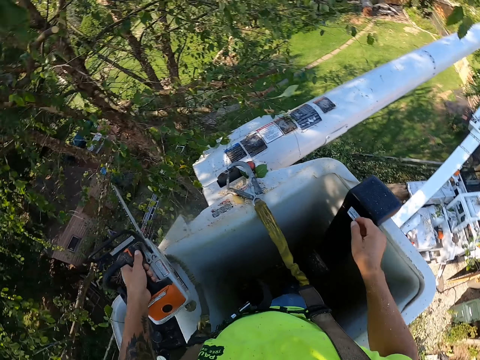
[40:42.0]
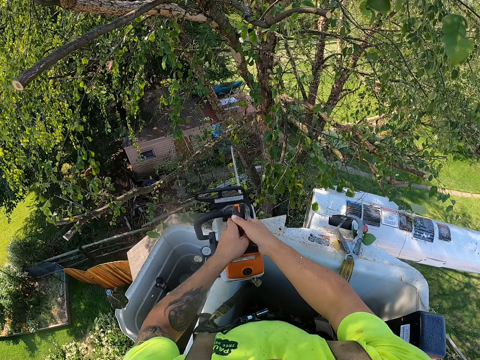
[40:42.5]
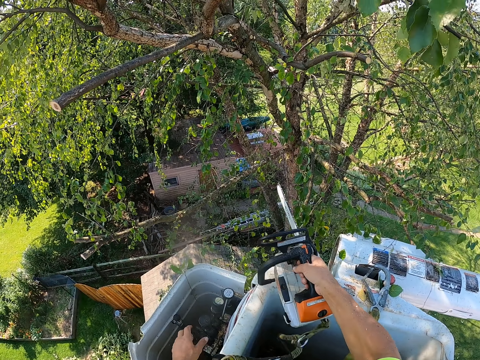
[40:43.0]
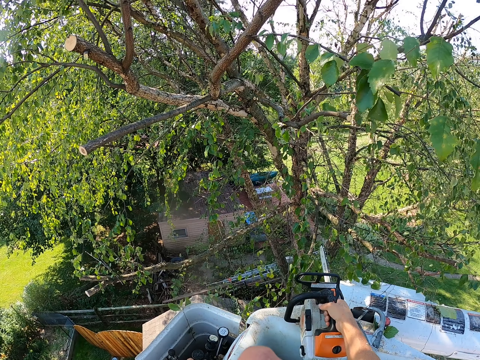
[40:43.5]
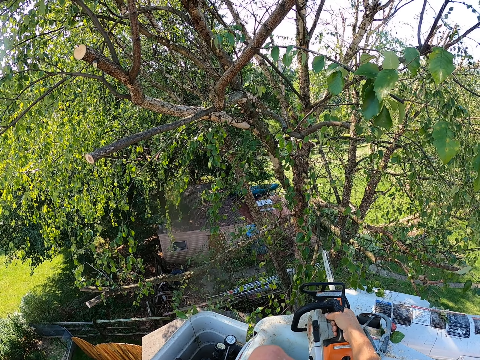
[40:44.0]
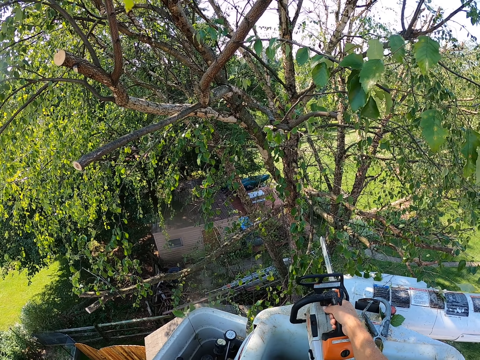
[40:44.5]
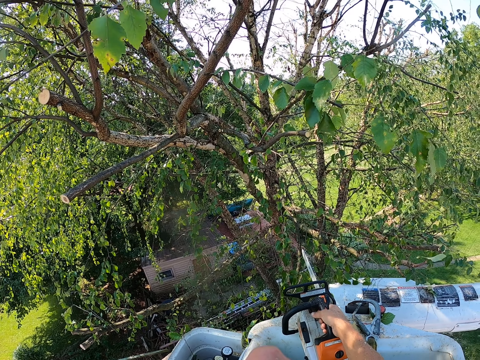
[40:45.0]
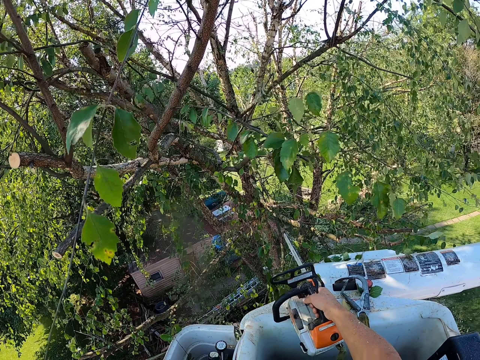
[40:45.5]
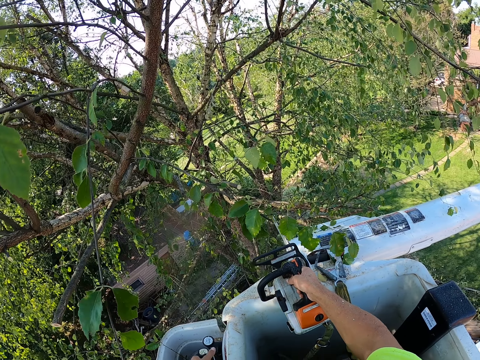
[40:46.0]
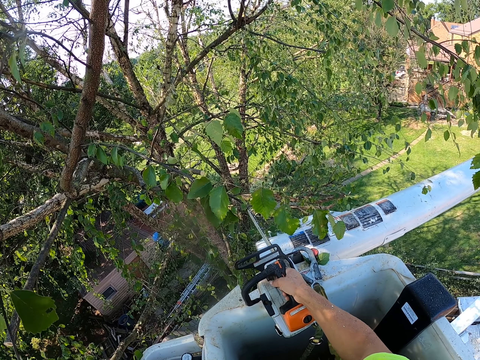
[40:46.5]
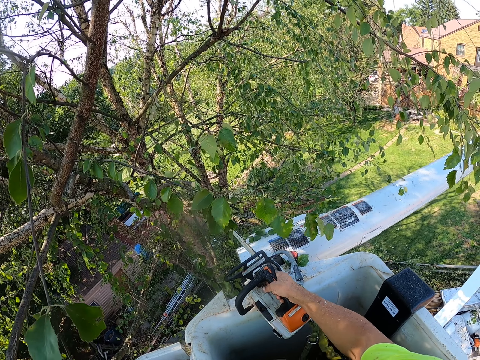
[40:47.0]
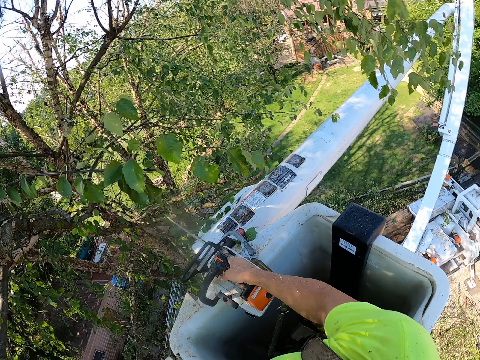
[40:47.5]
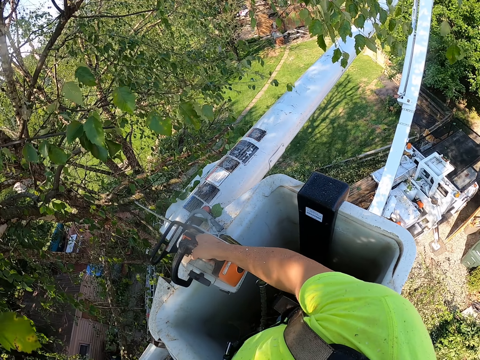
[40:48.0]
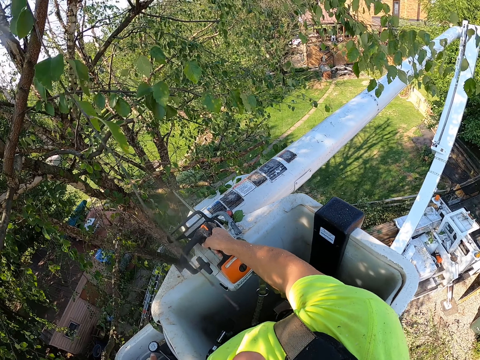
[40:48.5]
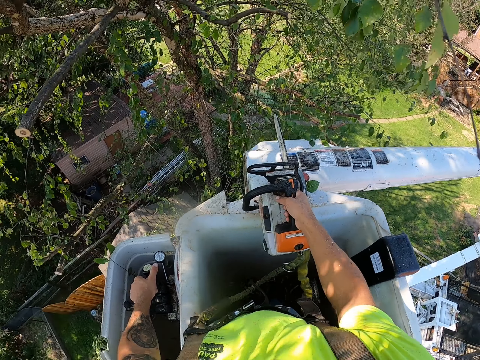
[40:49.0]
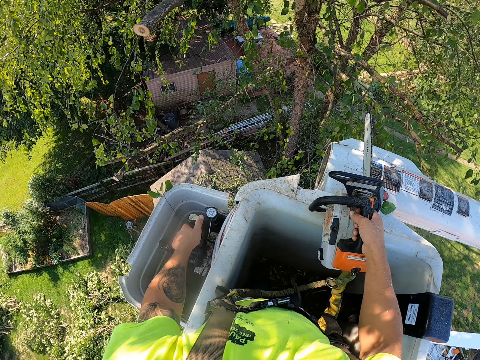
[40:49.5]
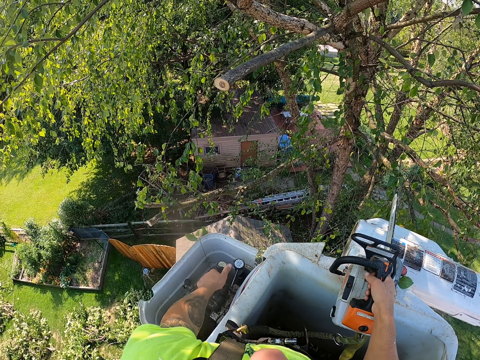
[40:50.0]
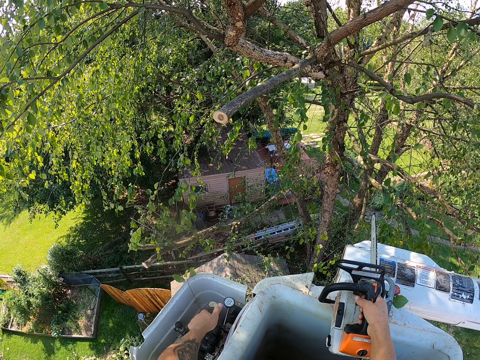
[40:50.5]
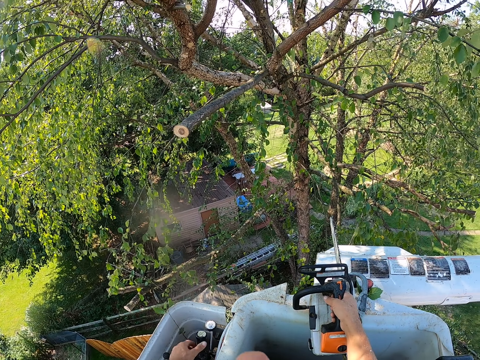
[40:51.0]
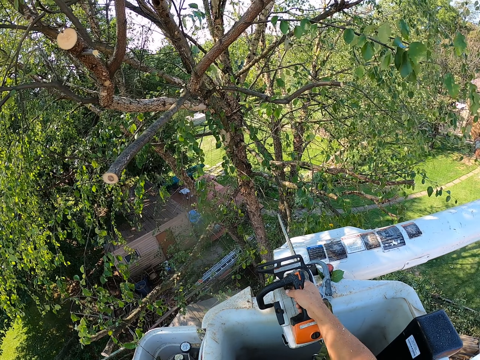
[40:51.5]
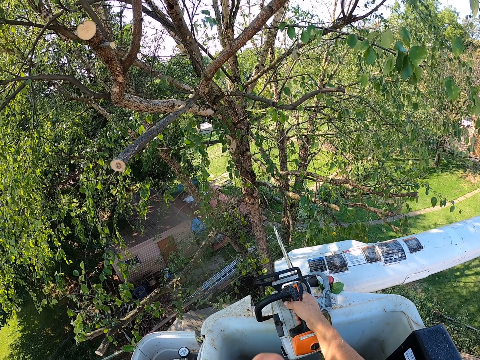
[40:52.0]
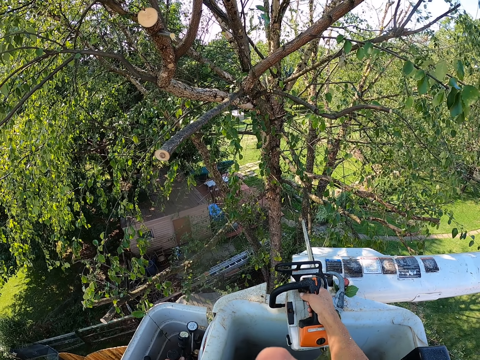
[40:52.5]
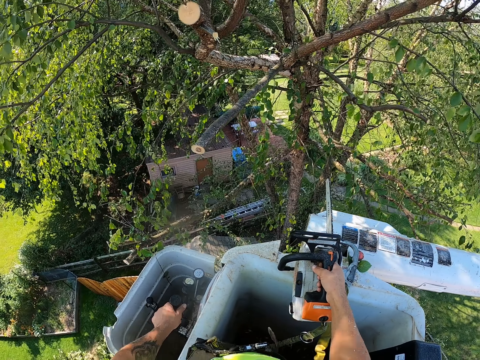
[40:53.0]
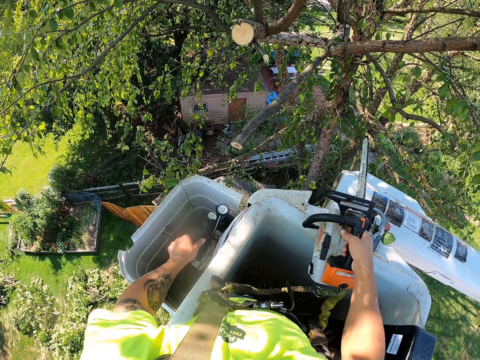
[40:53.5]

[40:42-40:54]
The camera wearer throws the branch on the ground with his right hand. He passes the chainsaw from his left hand to his right hand. He operates the boom lift lever with his left hand.

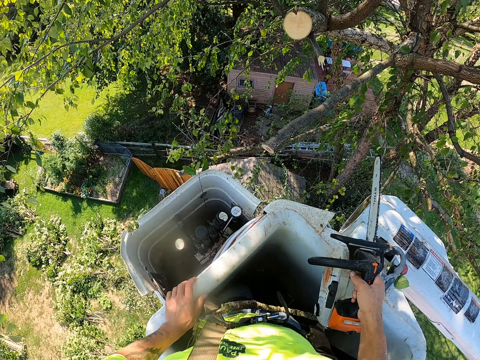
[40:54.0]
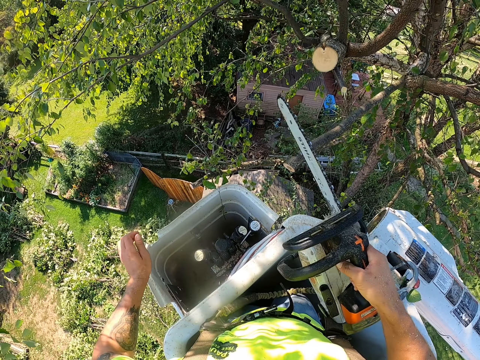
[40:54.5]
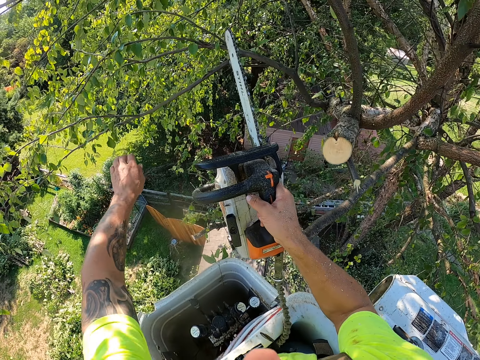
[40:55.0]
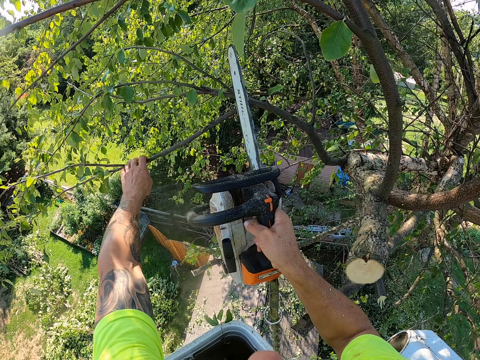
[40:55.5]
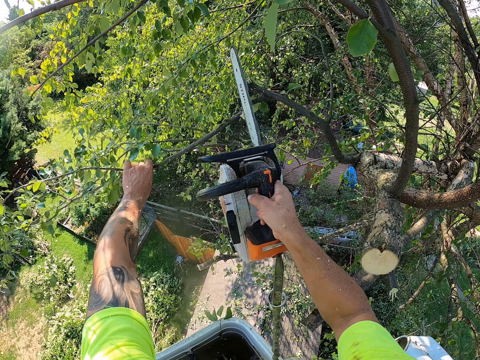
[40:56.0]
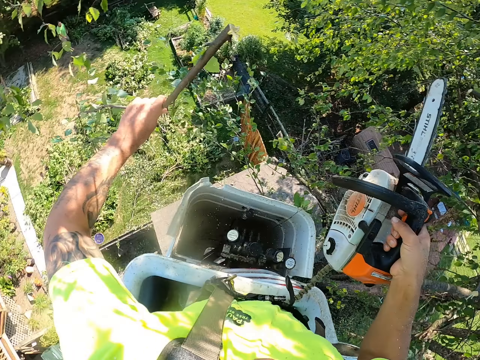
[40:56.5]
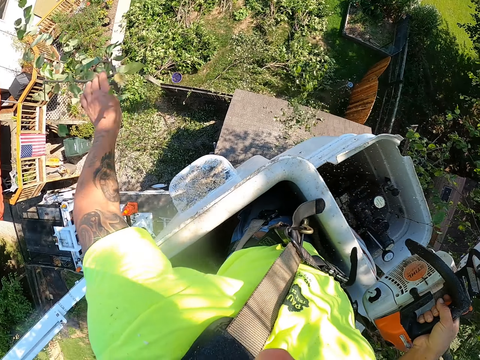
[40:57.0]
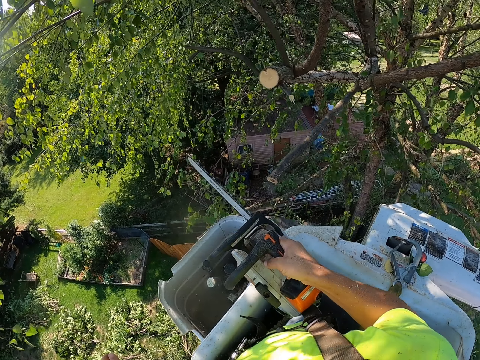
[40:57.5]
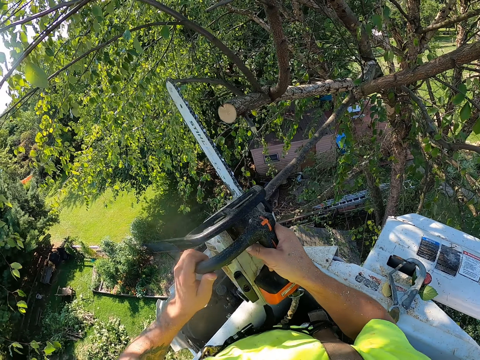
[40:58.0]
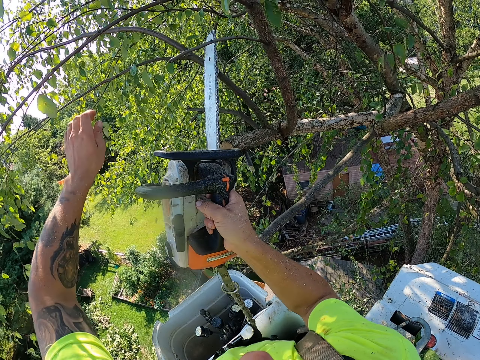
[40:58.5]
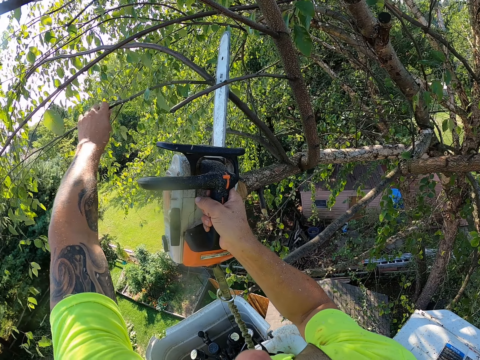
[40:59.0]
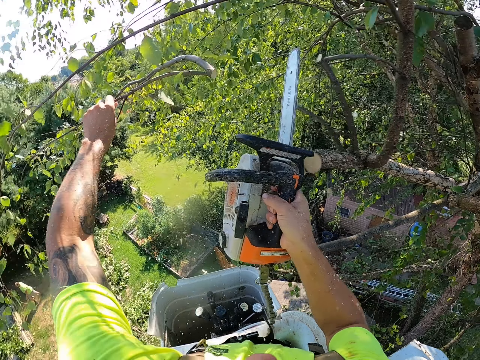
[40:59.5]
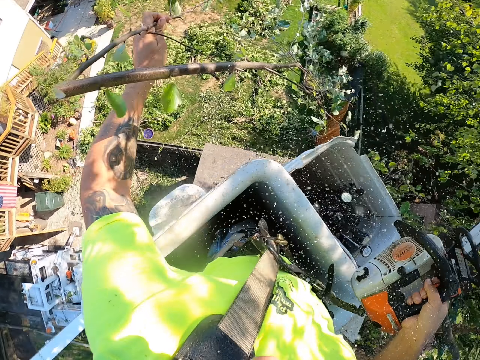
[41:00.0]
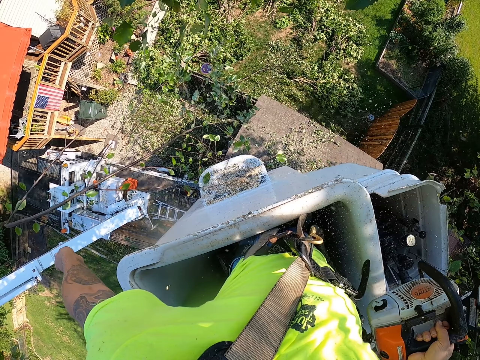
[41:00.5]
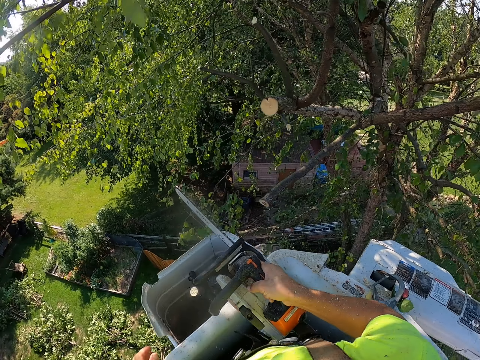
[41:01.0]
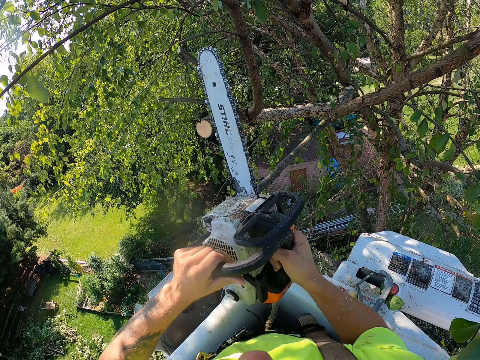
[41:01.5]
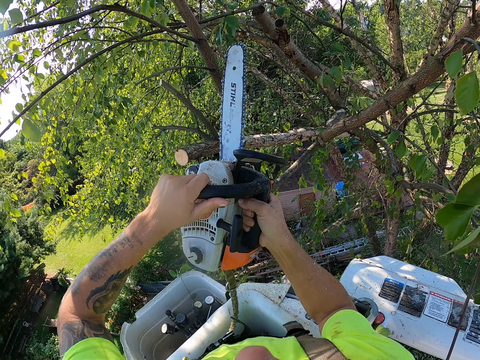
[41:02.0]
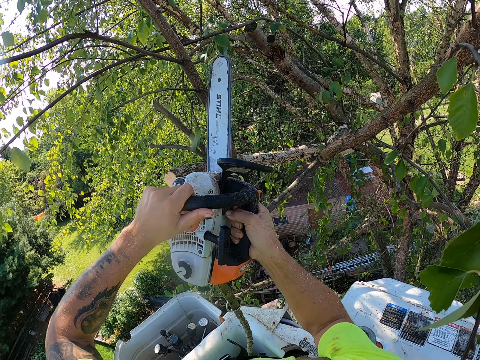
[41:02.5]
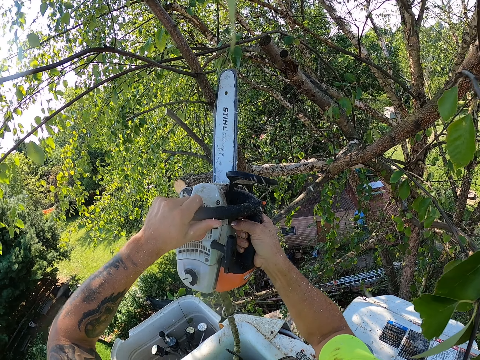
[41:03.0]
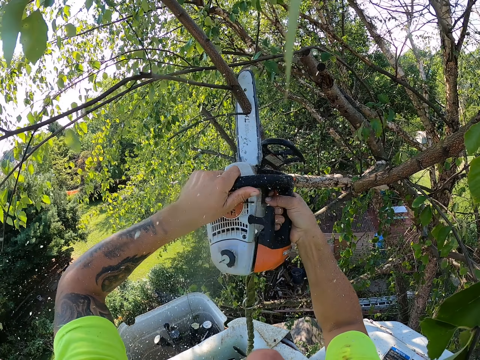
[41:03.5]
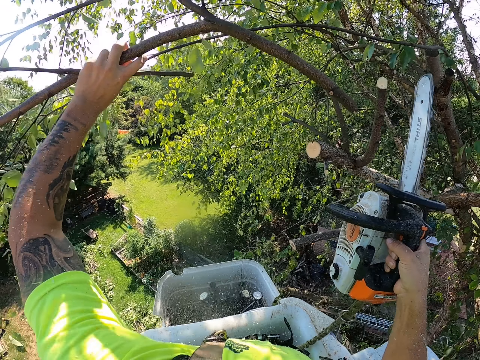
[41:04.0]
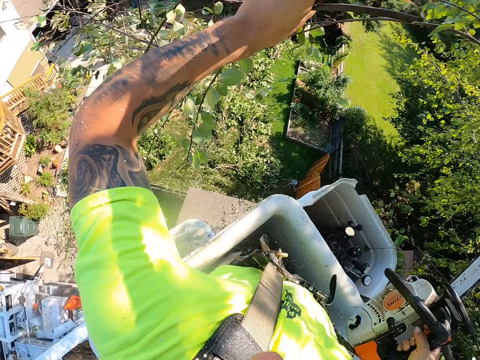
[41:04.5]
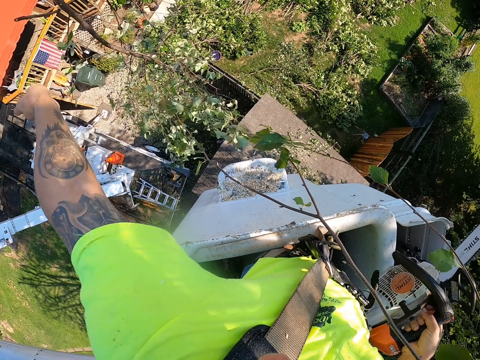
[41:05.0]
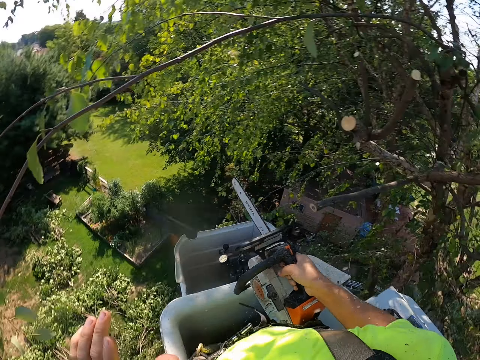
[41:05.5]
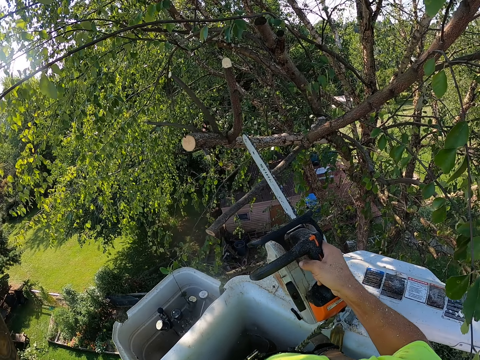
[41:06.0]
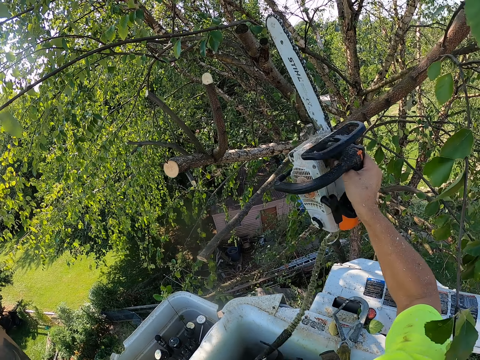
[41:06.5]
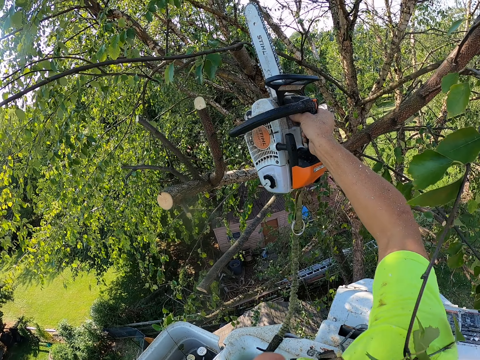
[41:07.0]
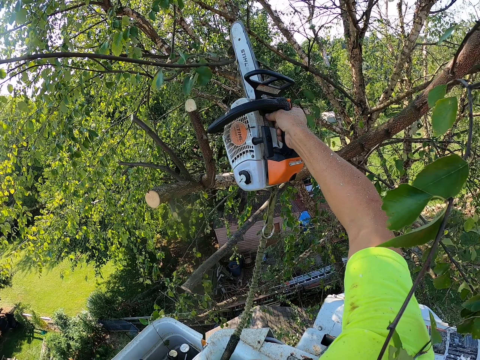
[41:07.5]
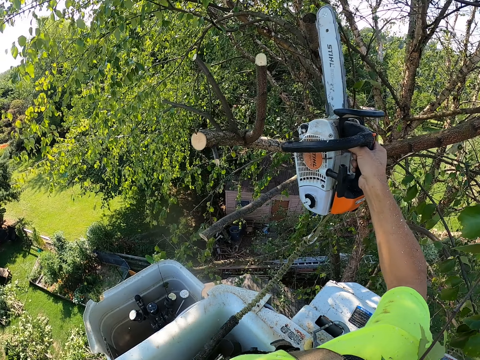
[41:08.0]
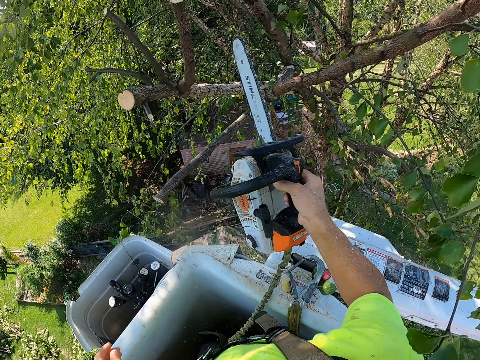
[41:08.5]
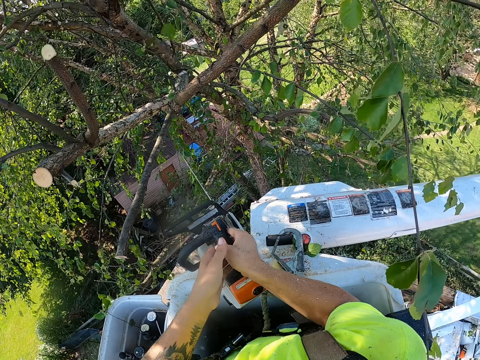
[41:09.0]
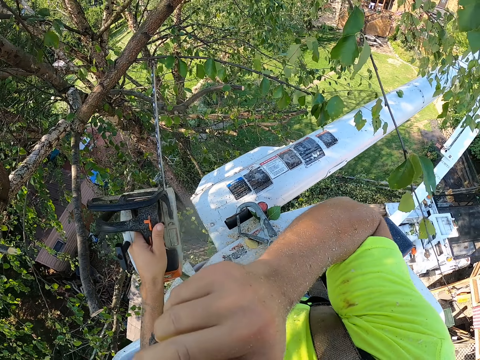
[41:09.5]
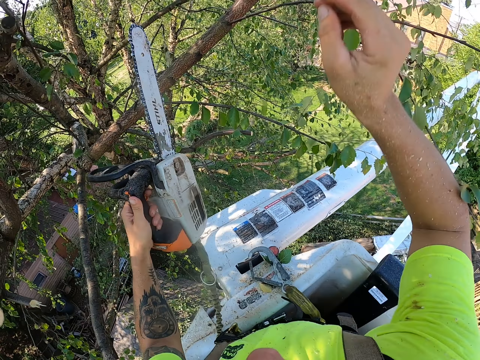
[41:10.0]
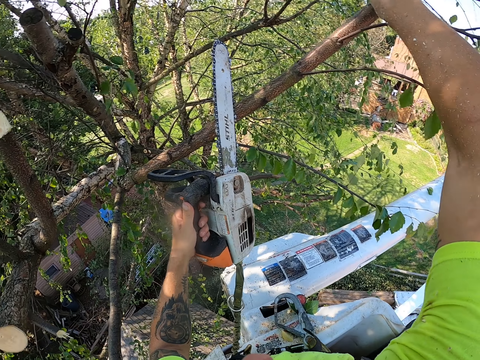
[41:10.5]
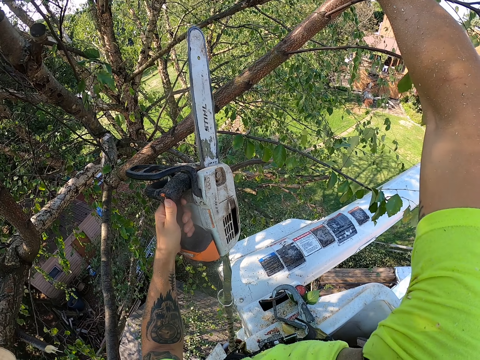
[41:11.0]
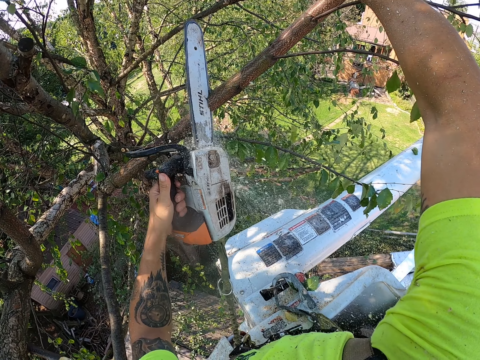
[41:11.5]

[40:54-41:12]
The camera wearer holds a tree branch on the tree with his left hand. He cuts the tree branch with the chainsaw in his right hand. He throws the tree branch in his left hand to the ground. He holds a tree branch on the tree with his left hand. He cuts the tree branch with the chainsaw in his right hand. He throws the tree branch in his left hand to the ground. He holds the chainsaw with both hands. He cuts a tree branch with the chainsaw in both hands. He holds the tree branch on the tree with his left hand. He throws the tree branch in his left hand to the ground. He cuts the tree branch with the chainsaw in his right hand. He throws the branch on the ground. He transfers the chainsaw from his right hand to his left hand. He looks at the tree. He touches his mouth with his right hand. He holds a tree branch on the tree with his right hand. He cuts the tree branch with the chainsaw in his left hand.
